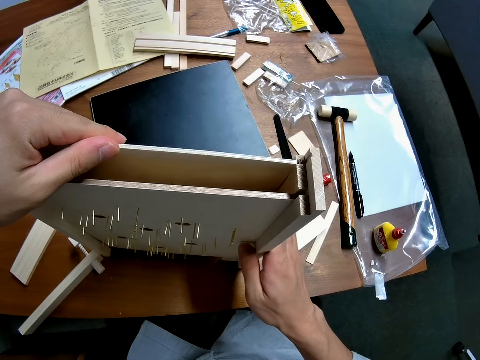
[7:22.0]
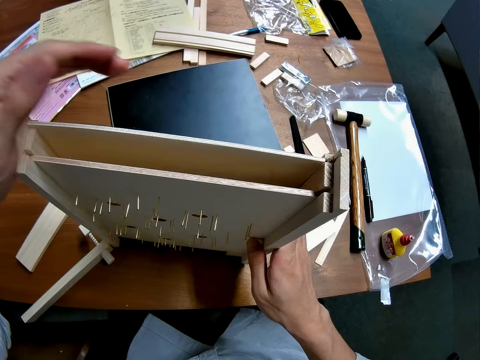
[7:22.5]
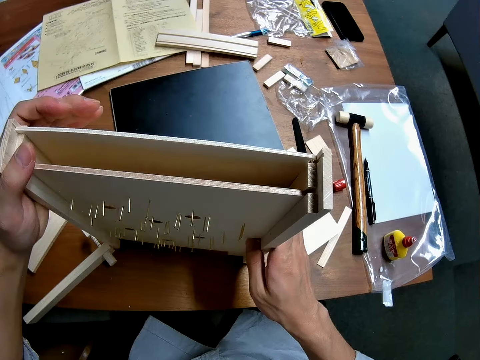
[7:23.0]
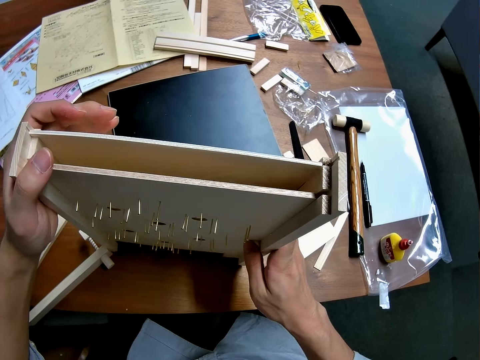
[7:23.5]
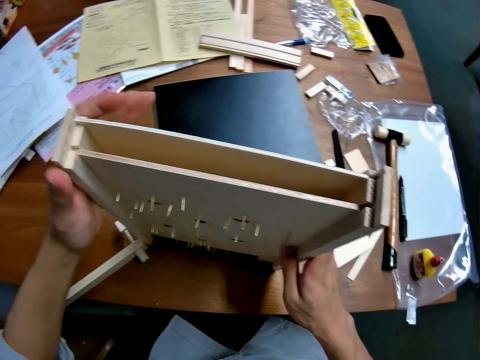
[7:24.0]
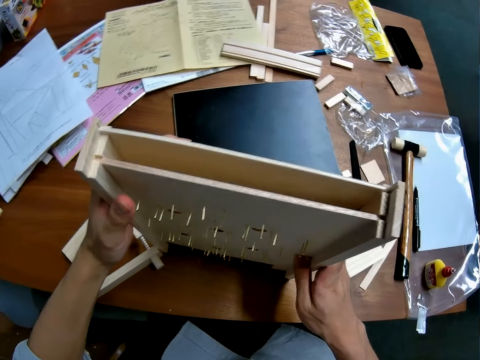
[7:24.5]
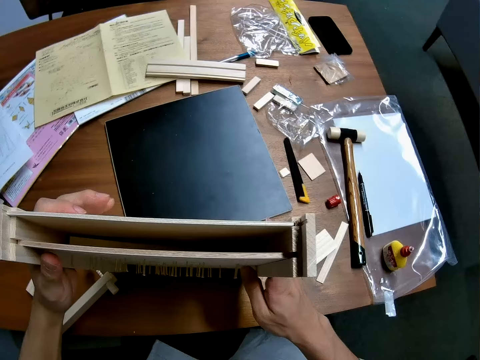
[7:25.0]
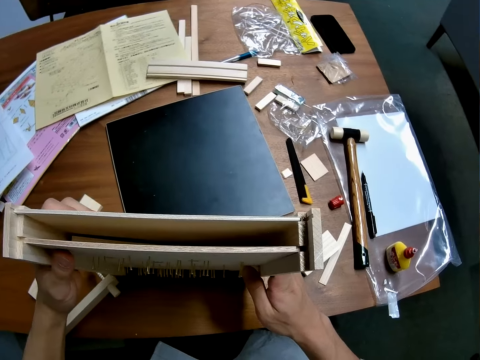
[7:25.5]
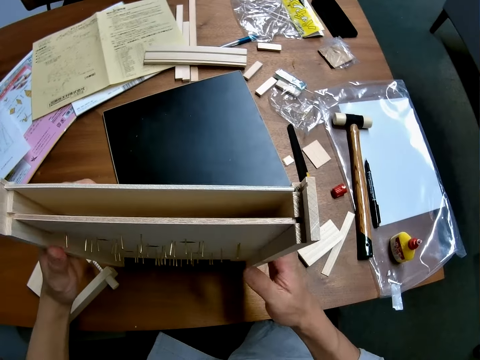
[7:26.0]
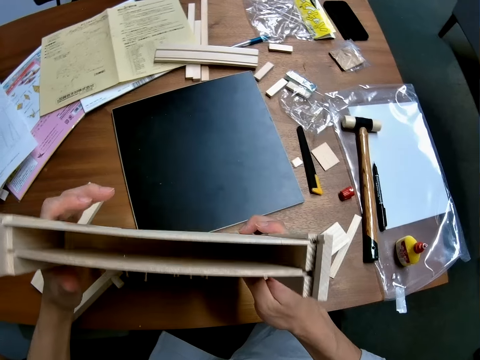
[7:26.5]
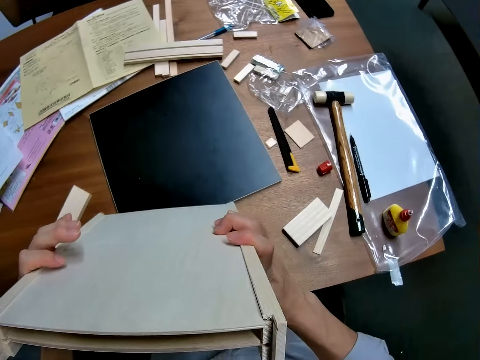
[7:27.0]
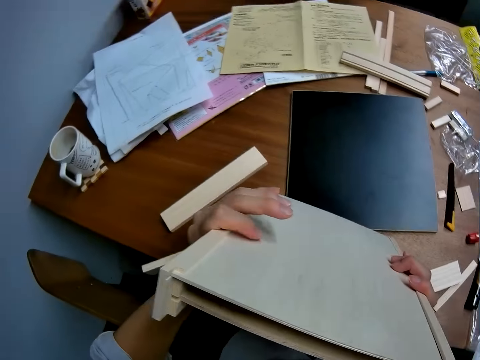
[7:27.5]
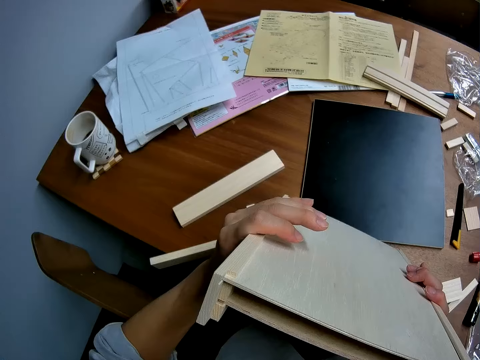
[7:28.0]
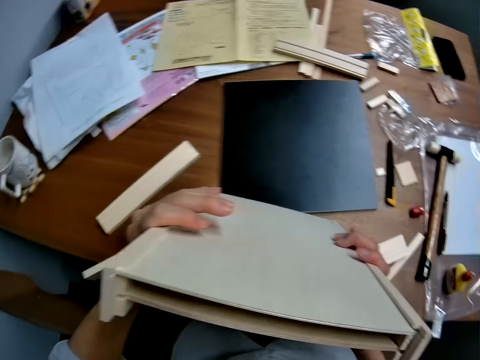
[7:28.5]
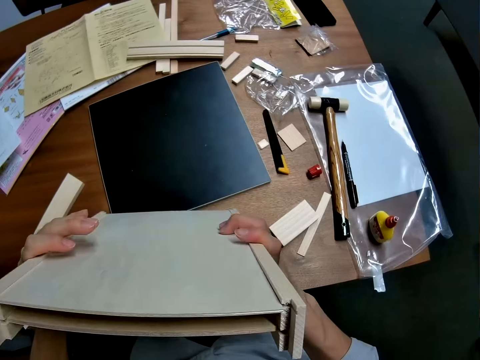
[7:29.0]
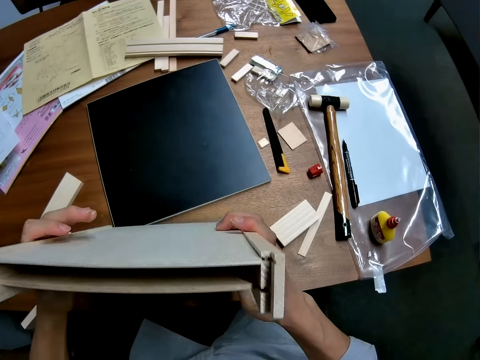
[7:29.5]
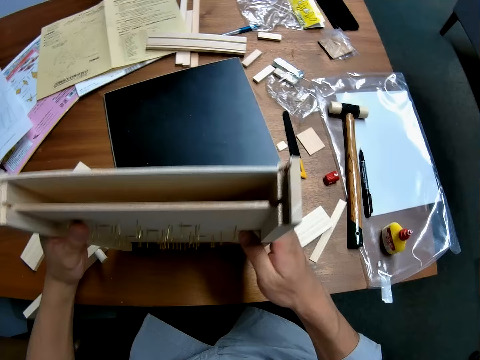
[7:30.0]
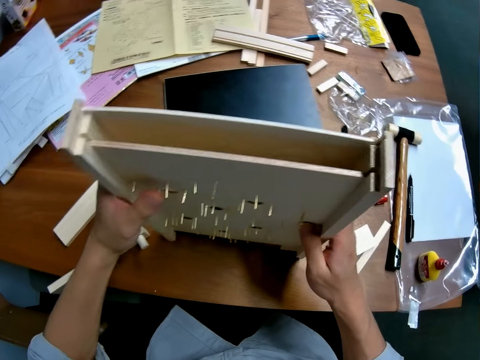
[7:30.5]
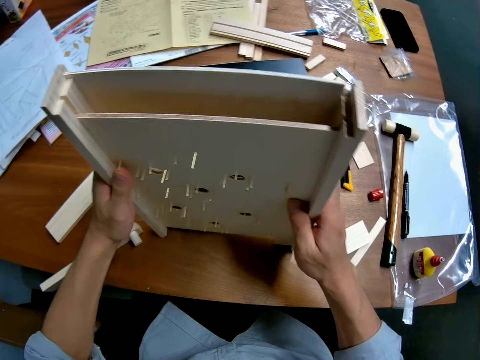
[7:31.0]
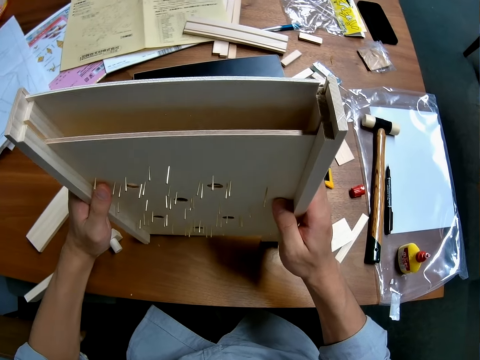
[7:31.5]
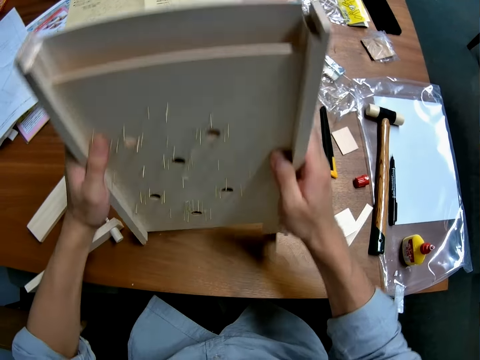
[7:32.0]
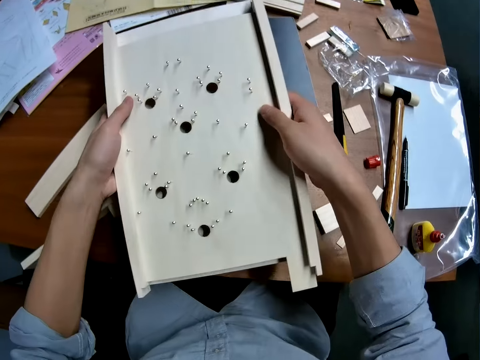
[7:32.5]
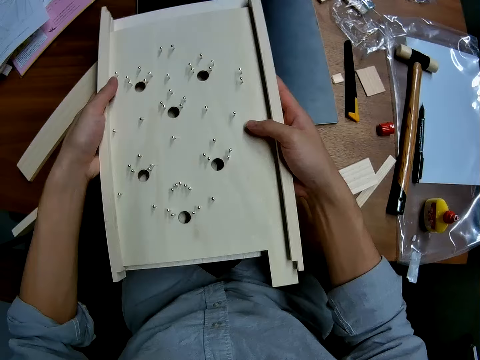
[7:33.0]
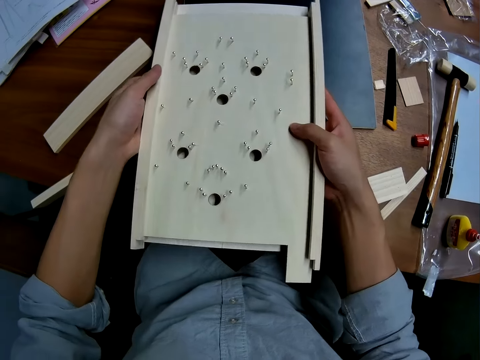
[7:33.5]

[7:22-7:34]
The camera wearer examines the inside of the craft. They stare at the woodcraft. They lay the craft on the table.

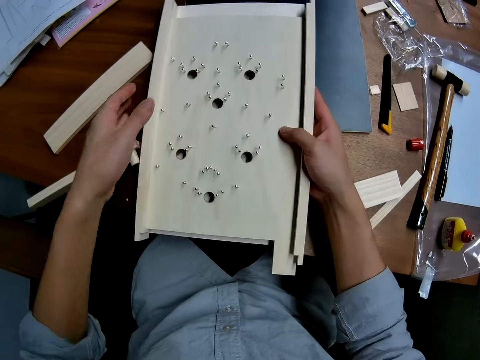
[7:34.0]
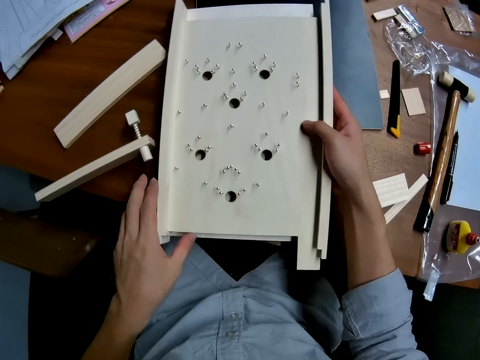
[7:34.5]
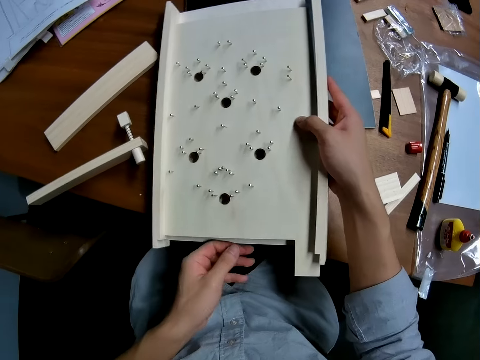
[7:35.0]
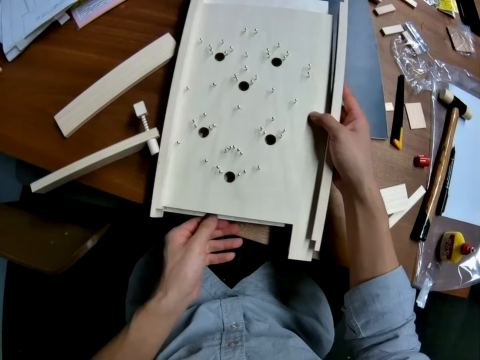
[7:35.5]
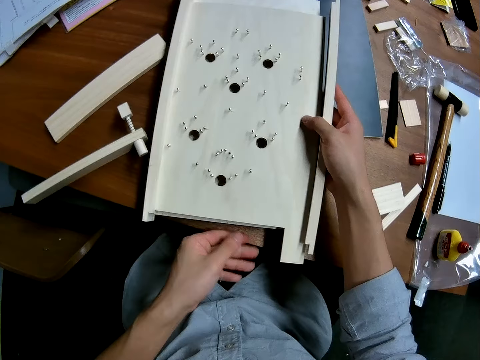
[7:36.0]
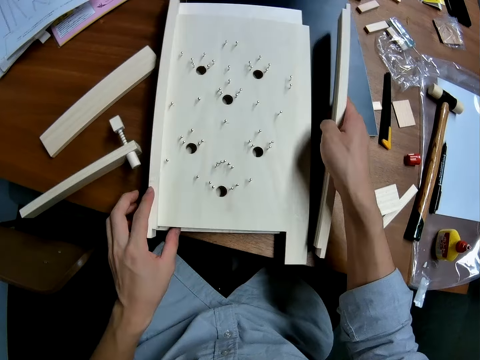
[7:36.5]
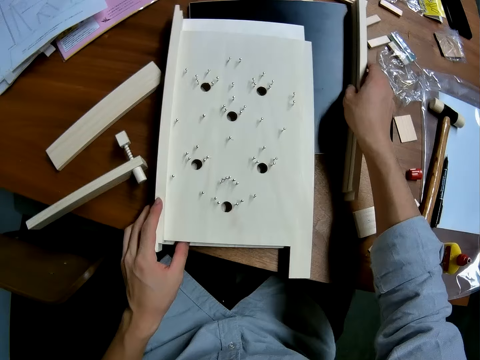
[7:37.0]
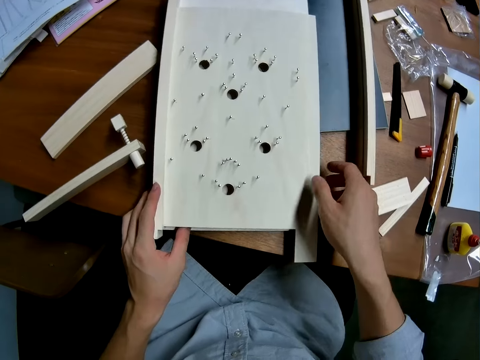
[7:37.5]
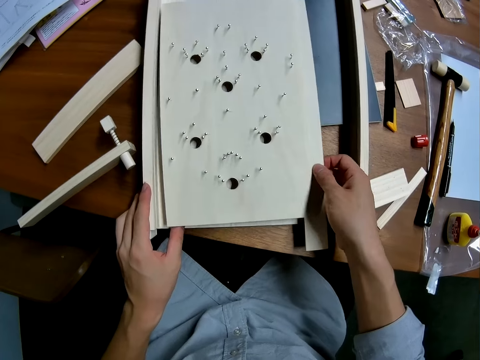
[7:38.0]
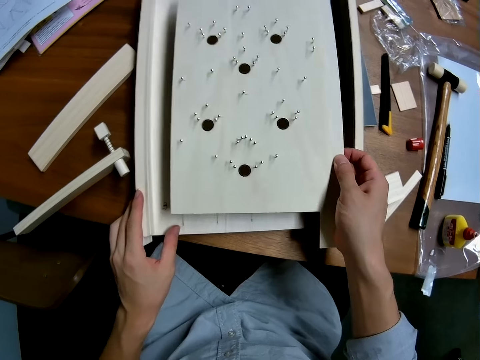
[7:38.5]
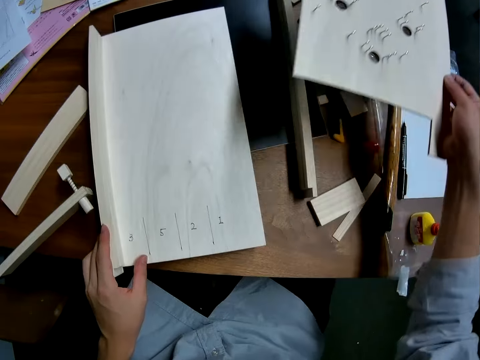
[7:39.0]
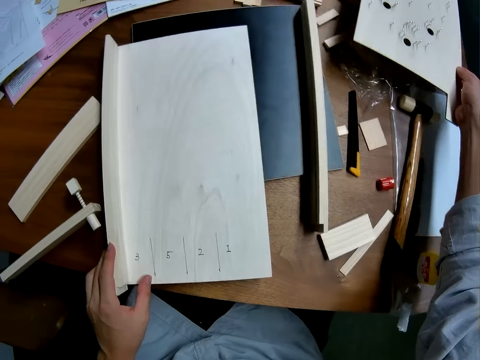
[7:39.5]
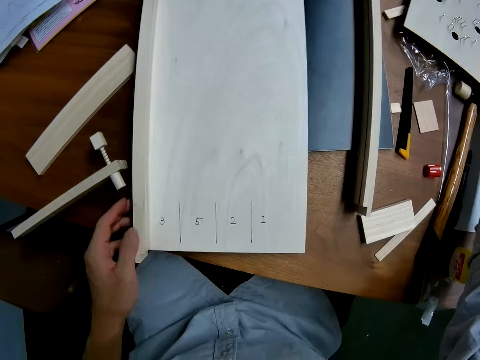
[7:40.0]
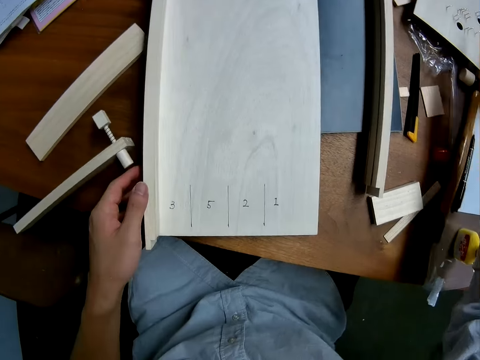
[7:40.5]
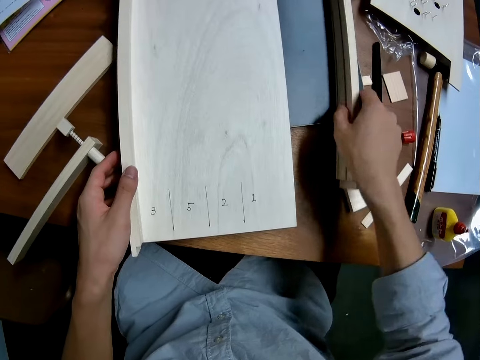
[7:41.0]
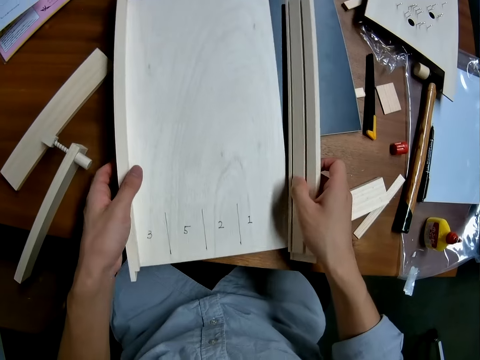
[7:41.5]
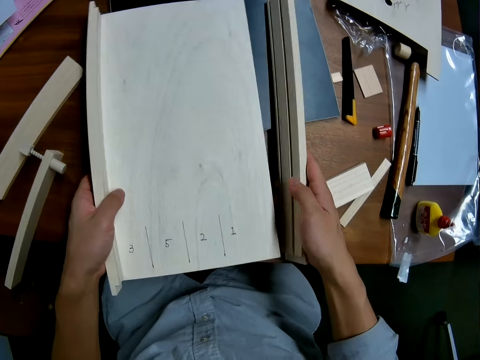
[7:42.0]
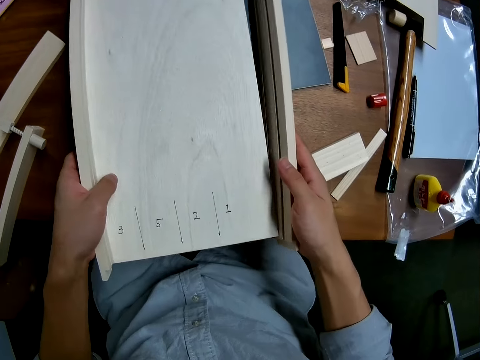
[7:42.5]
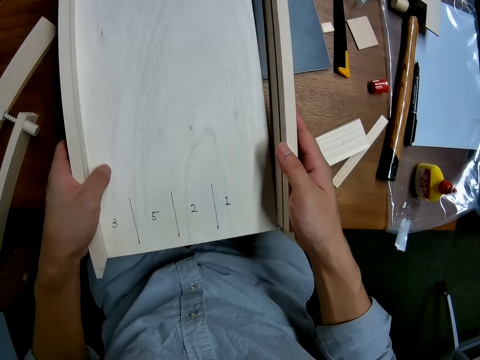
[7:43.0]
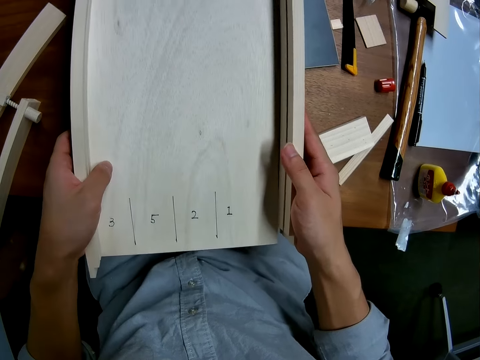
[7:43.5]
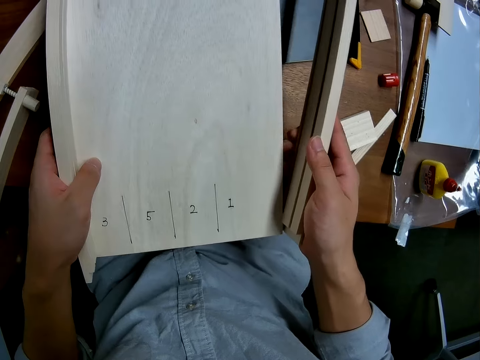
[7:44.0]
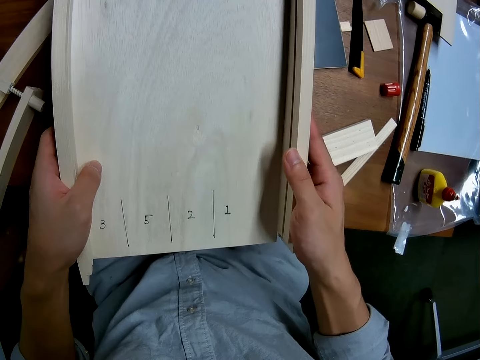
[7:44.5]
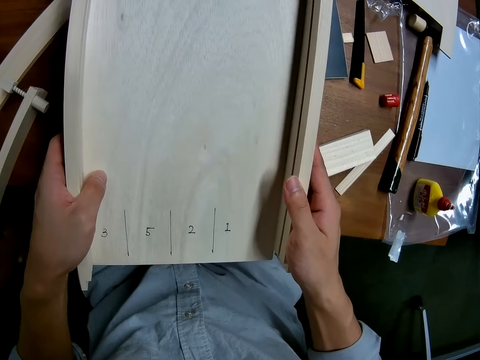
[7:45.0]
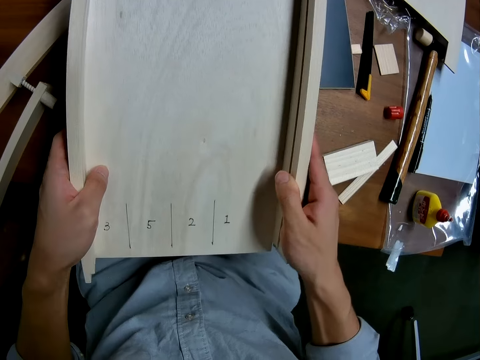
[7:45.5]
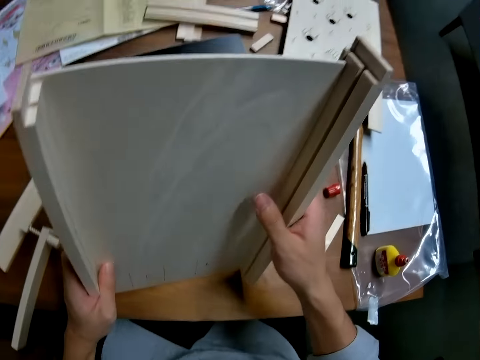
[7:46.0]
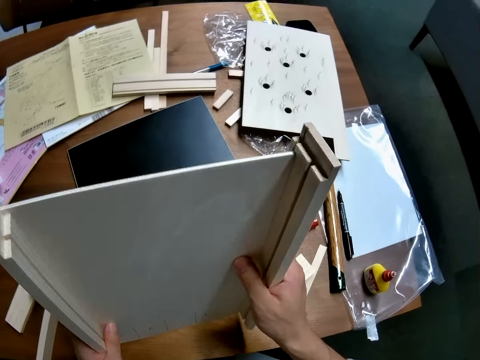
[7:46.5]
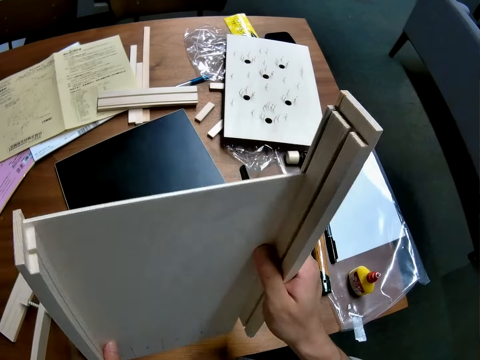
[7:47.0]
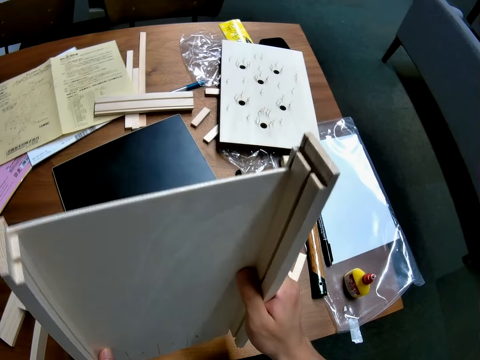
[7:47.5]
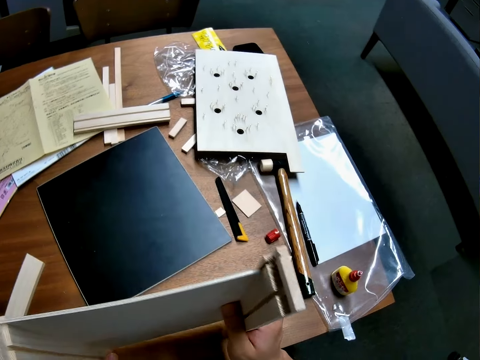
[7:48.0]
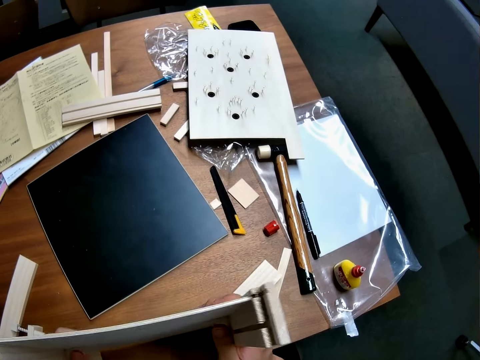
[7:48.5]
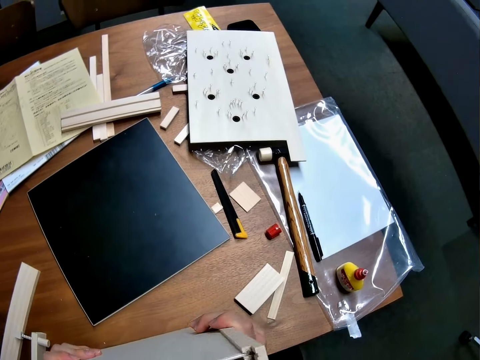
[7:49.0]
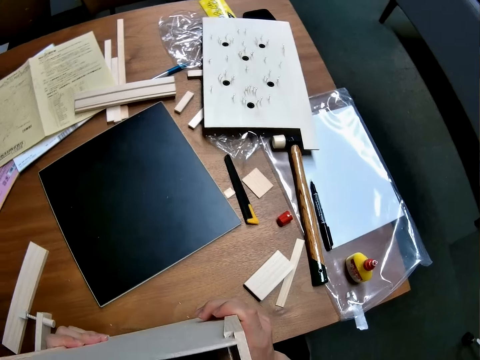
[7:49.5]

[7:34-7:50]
The camera wearer drops the woodcraft on the table. He removes a casing from the craft. He places the casing on the table. He detaches one plank from the craft. He breaks the woodcraft. He drops the plank on the table. He takes the wood casing on the table. He attaches the wood casing to the craft with his right hand. He fixes the woodcraft. He stands the craft on the table.
